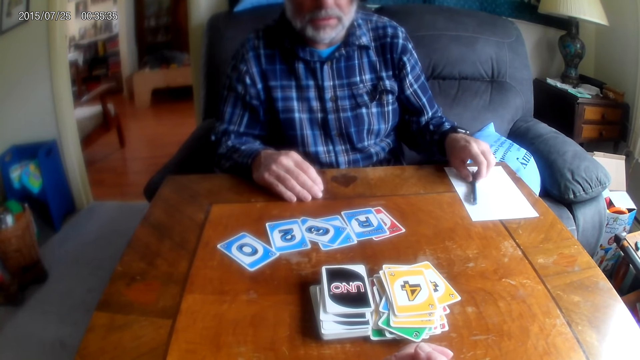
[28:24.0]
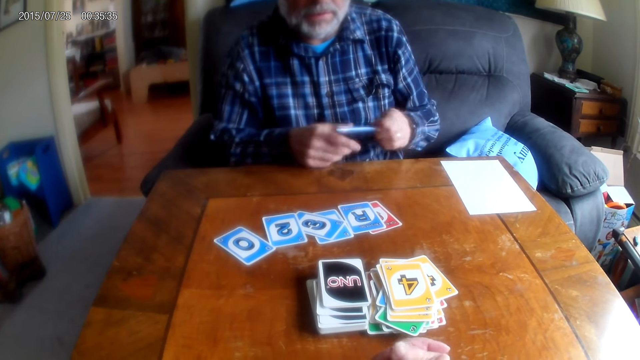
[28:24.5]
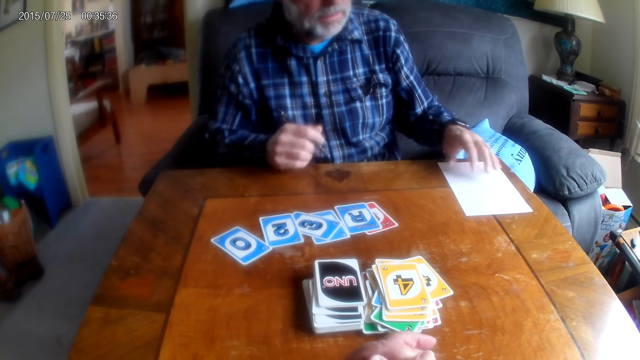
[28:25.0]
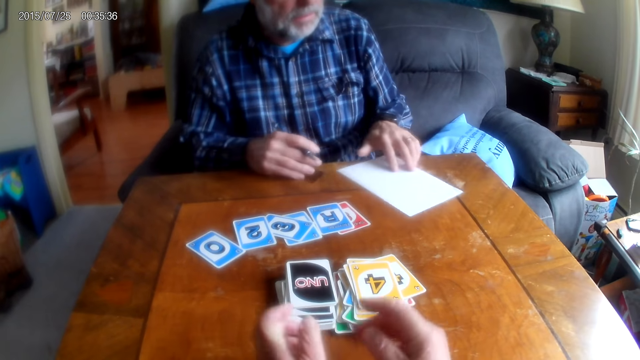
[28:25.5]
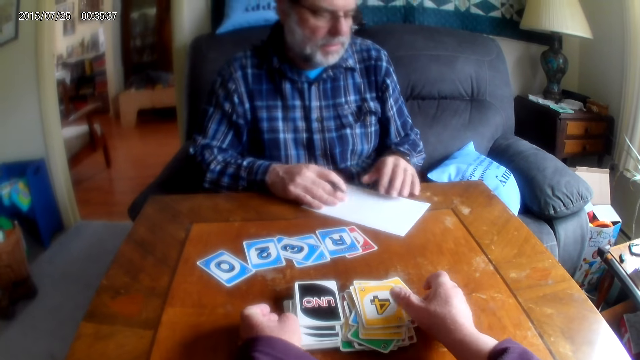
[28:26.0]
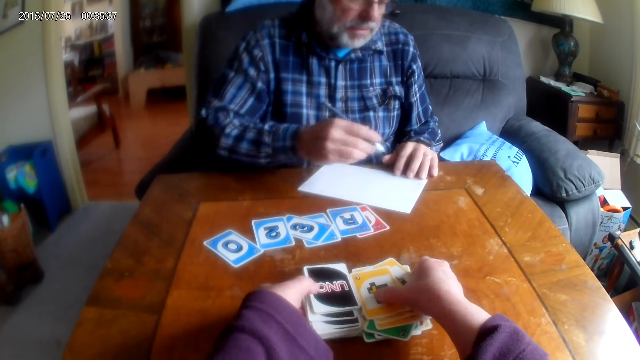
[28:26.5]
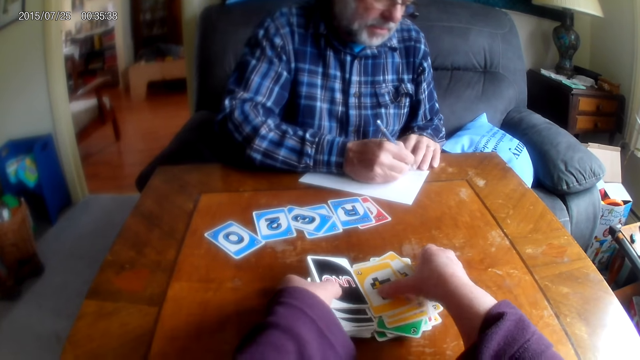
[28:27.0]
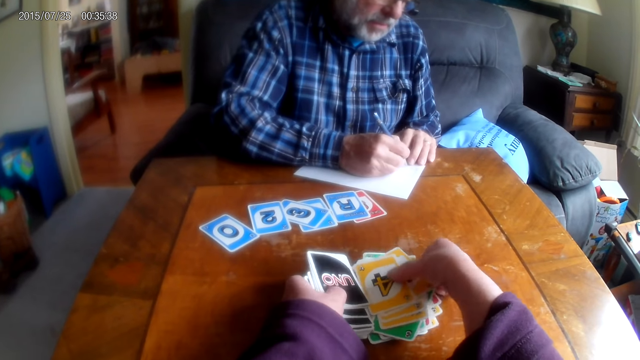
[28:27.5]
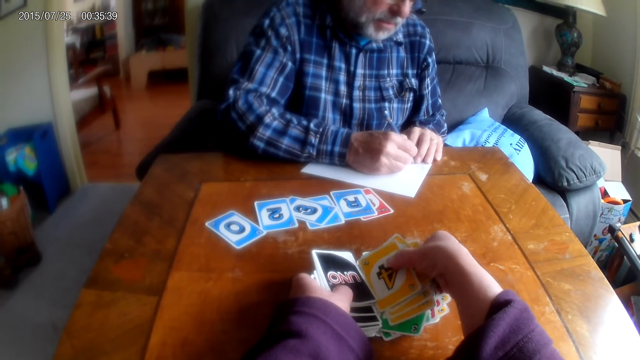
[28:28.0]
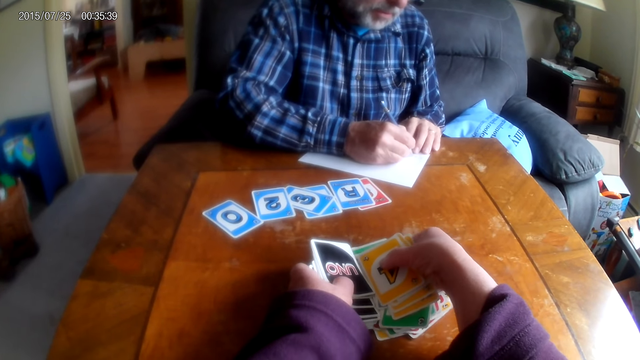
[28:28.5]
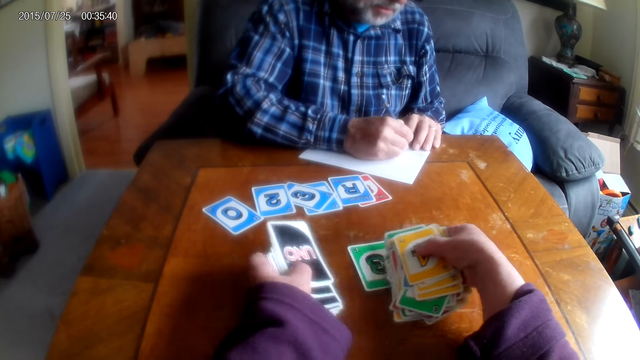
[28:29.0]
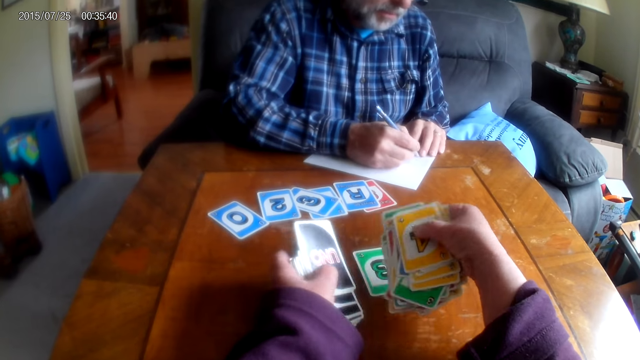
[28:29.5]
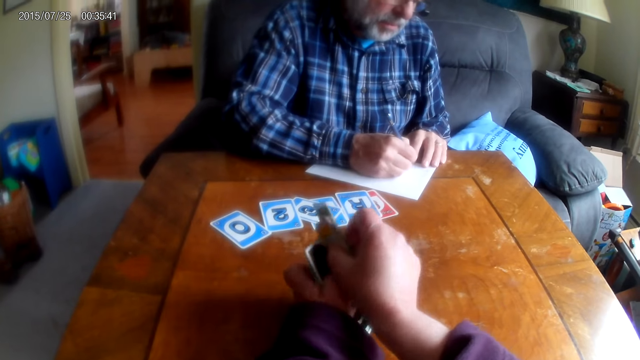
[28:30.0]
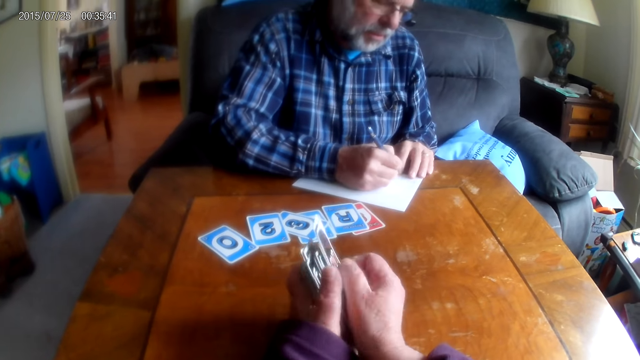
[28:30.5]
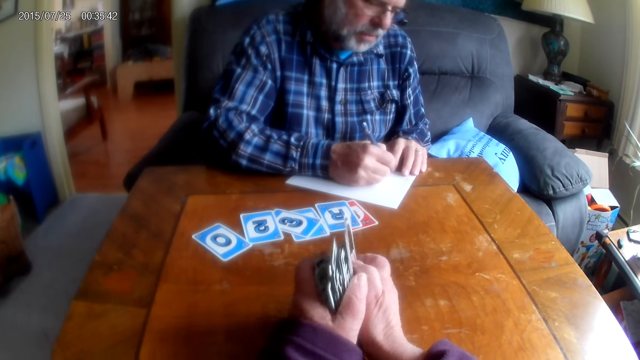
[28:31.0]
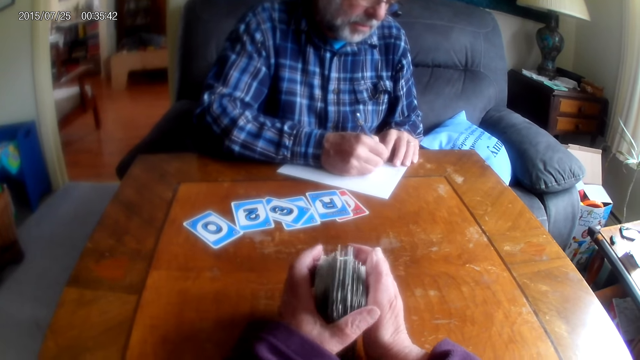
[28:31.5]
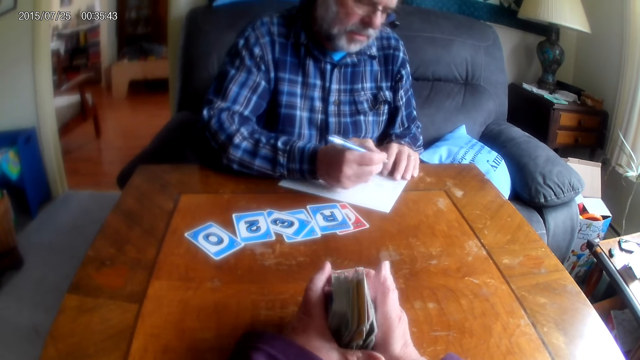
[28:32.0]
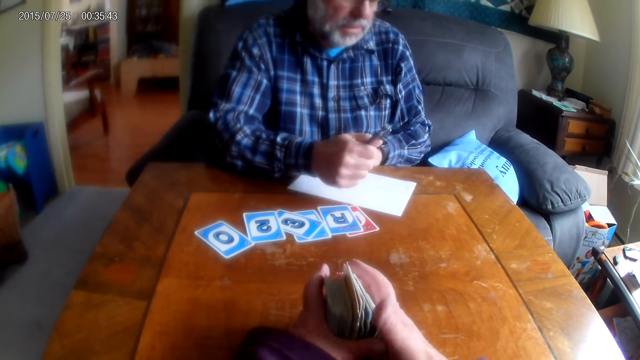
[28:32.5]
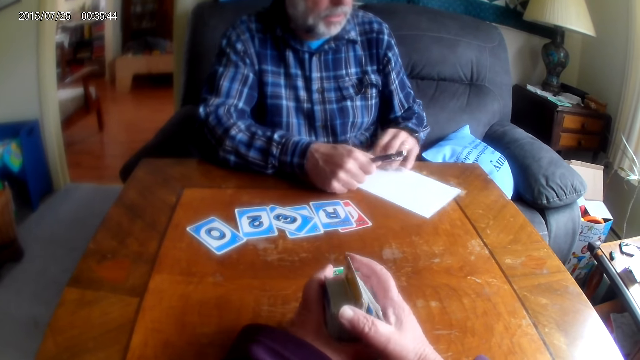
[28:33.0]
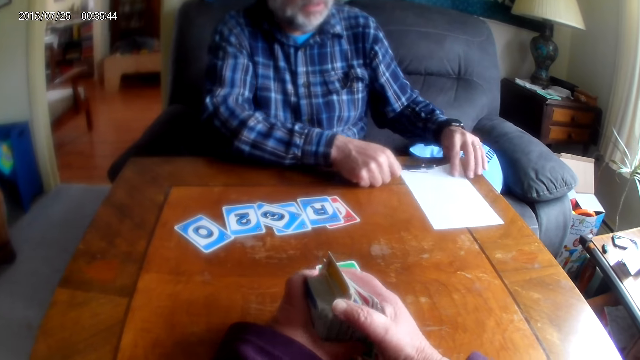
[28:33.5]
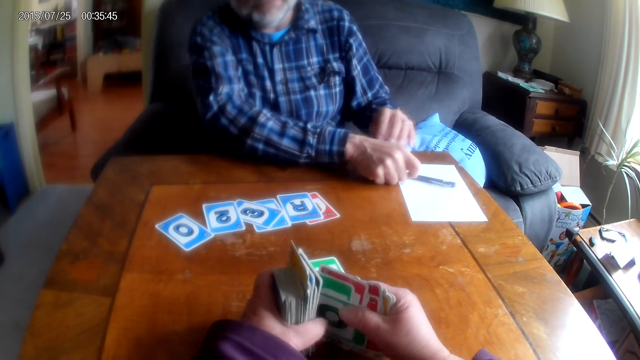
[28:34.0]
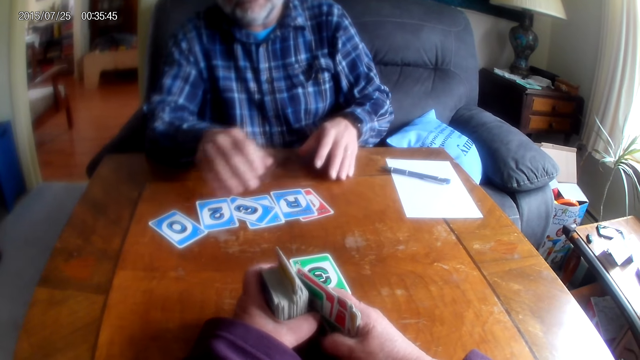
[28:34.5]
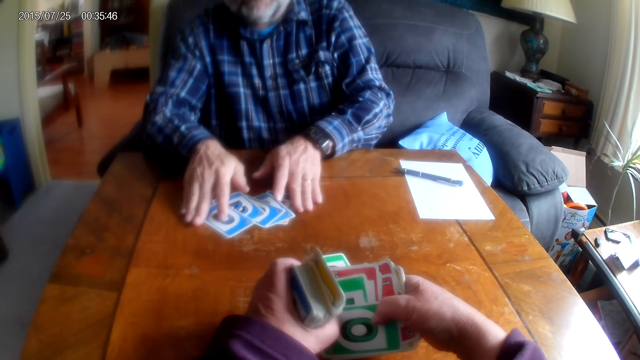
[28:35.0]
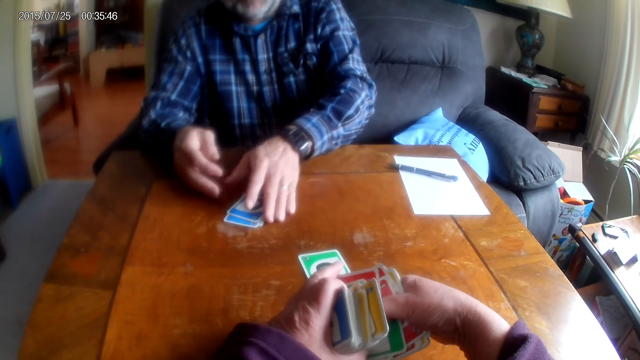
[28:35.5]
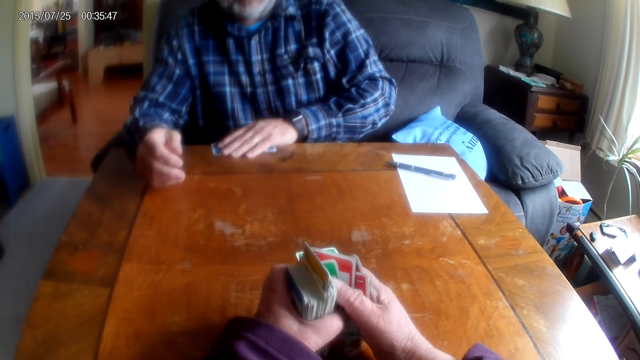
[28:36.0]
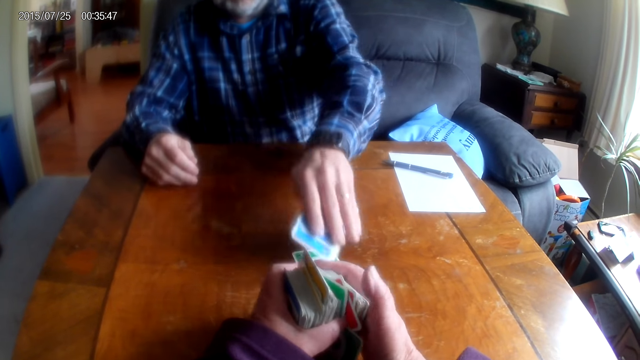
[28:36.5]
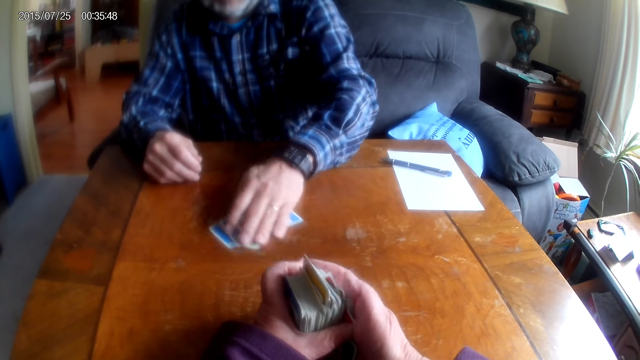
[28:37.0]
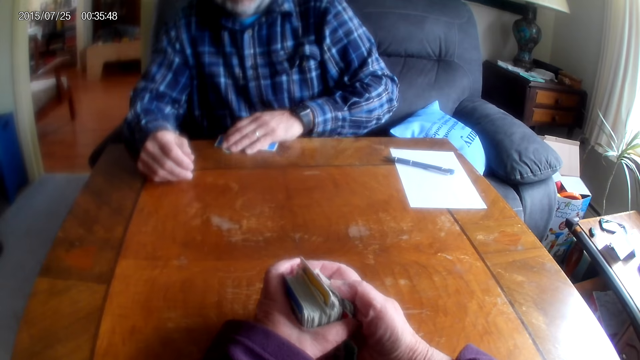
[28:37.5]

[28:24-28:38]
A man picks up a pen from the table. The man moves a paper to his side. The camera wearer picks up cards from the table. A man writes on the paper. The camera wearer places the cards together and holds the cards in his hands. The man puts the pen down. The man picks up cards from the table.

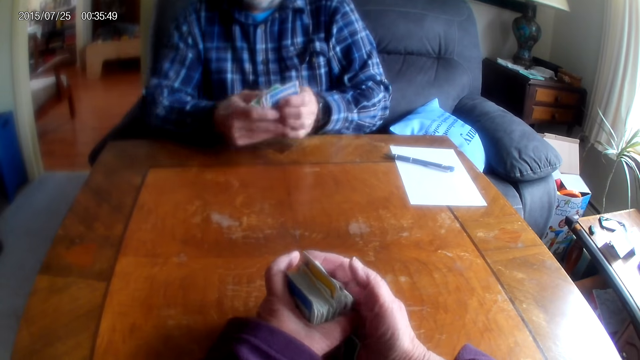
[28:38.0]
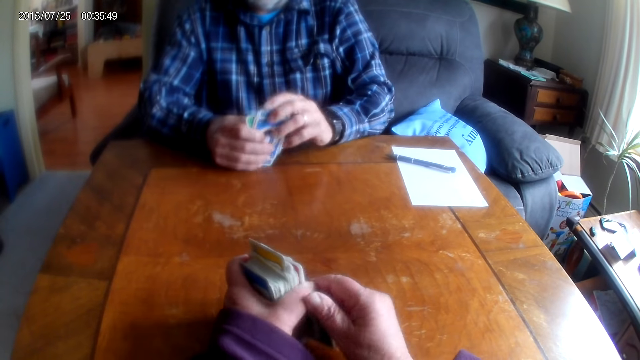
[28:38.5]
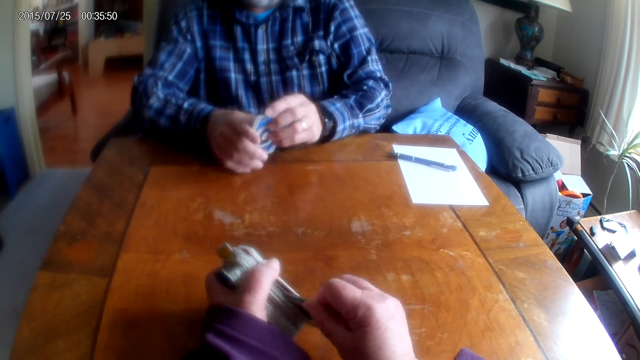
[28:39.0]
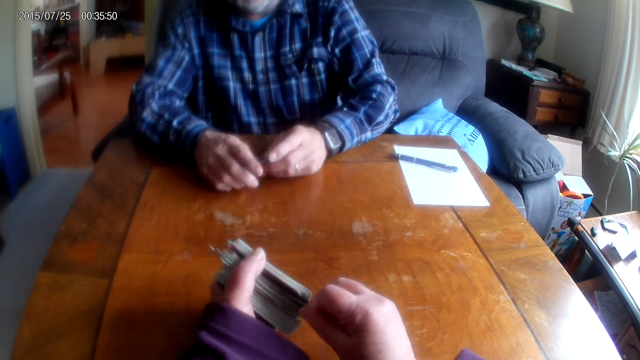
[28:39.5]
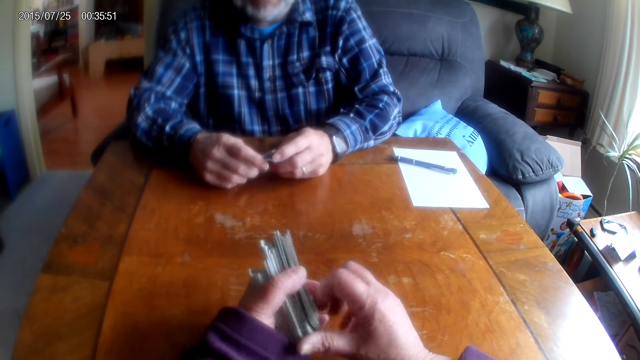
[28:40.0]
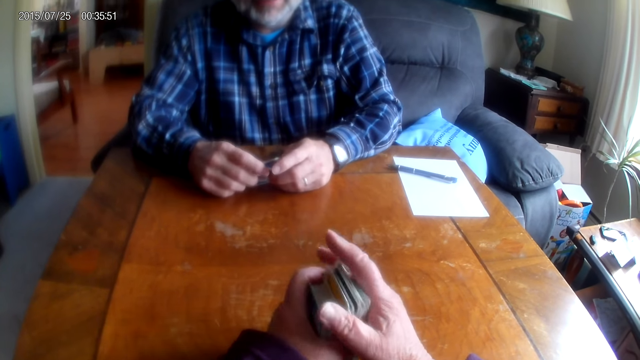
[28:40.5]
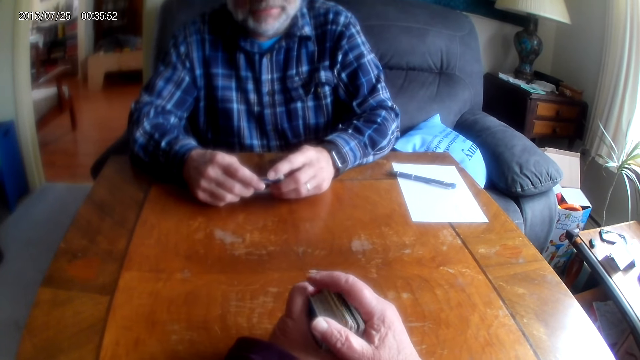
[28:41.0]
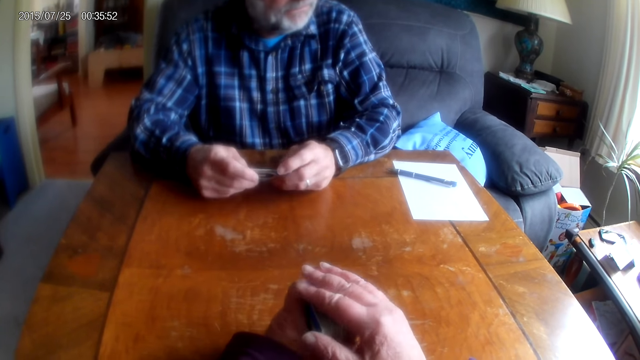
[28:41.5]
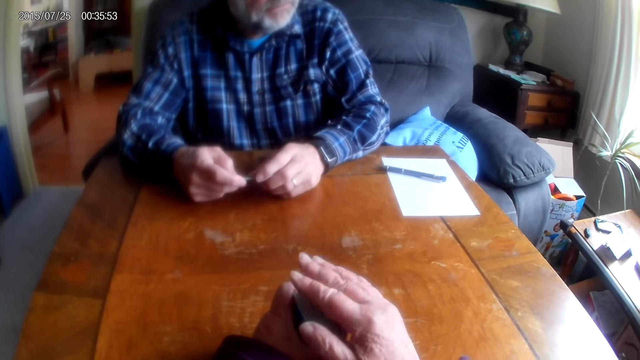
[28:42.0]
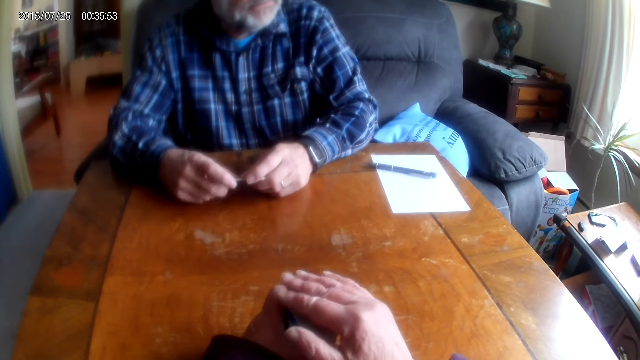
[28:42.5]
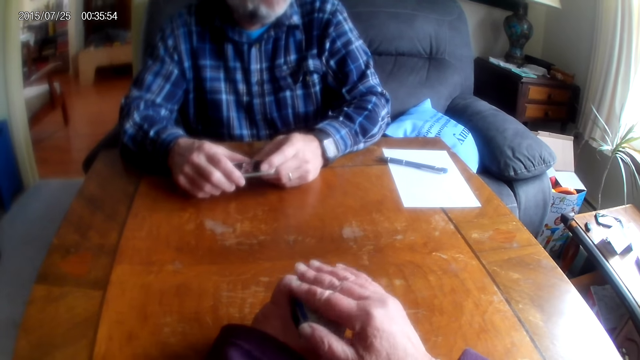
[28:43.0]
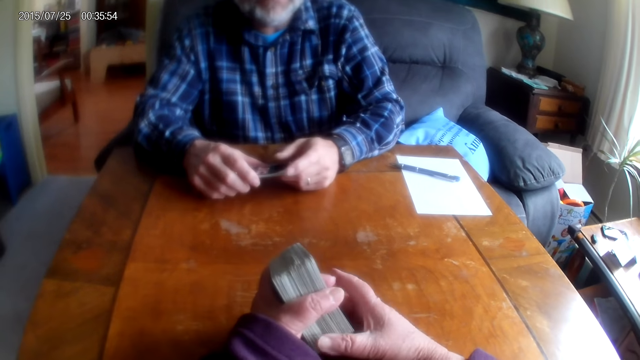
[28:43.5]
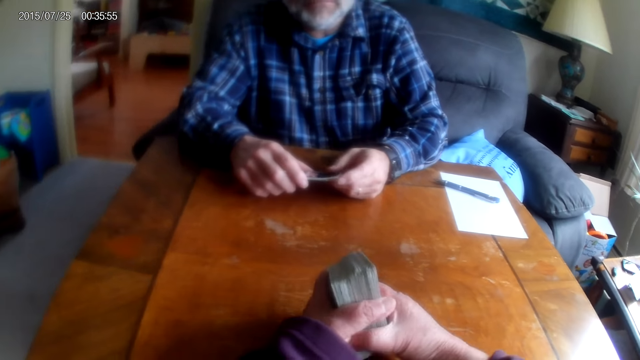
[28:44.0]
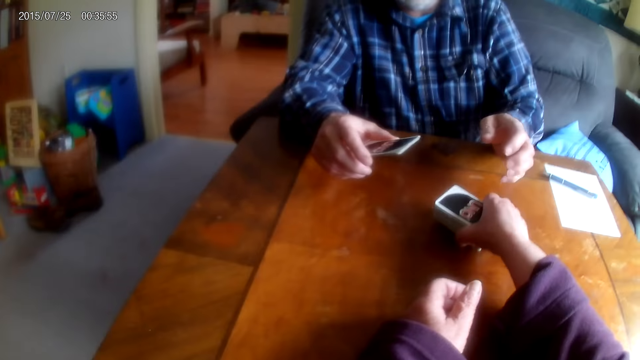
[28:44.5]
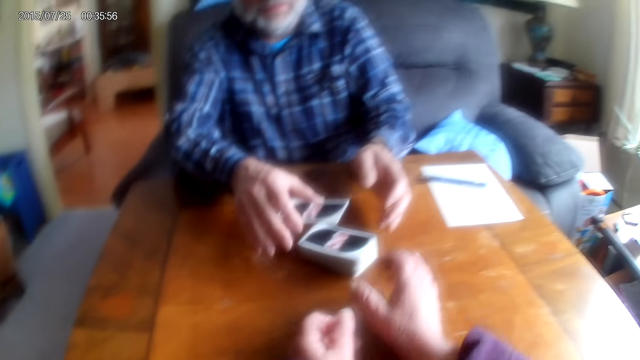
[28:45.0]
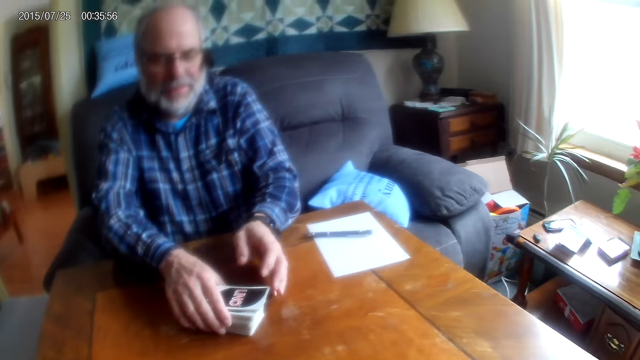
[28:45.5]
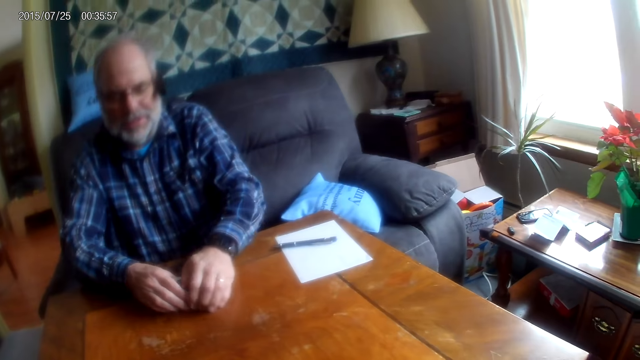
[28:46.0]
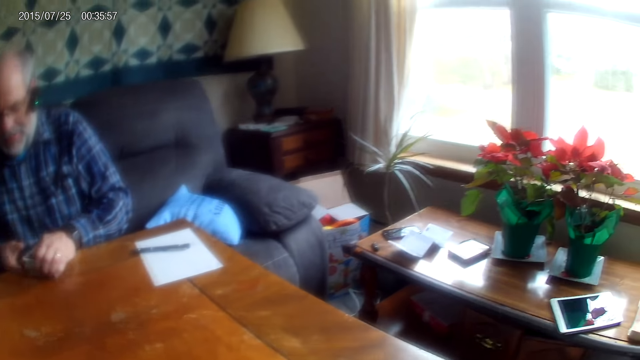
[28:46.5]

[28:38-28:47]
A person pulls the cards. The camera wearer converses with the person. They tap the card and hand cards to the person.
